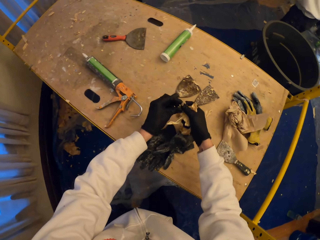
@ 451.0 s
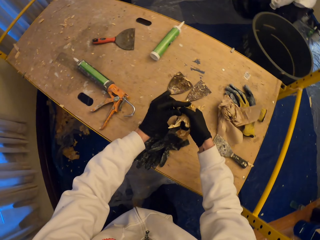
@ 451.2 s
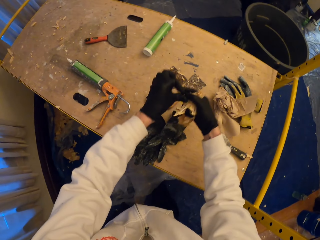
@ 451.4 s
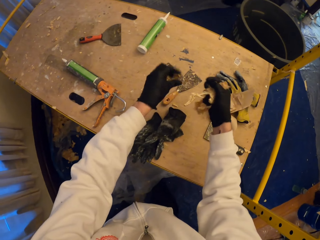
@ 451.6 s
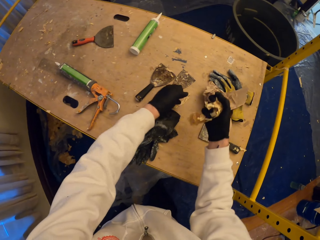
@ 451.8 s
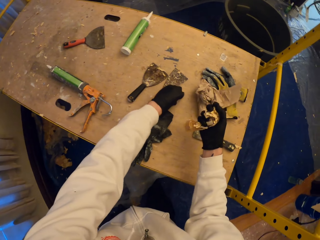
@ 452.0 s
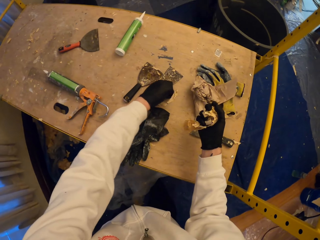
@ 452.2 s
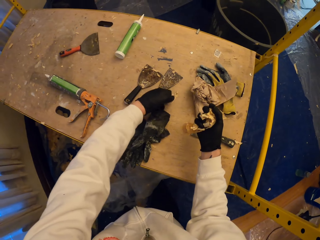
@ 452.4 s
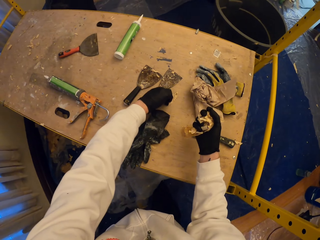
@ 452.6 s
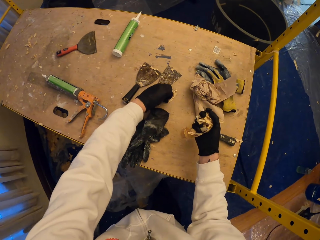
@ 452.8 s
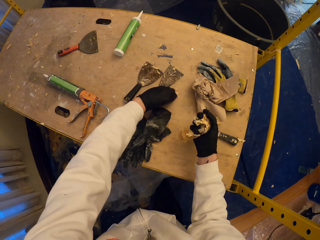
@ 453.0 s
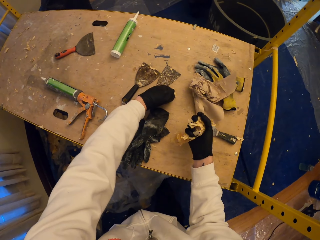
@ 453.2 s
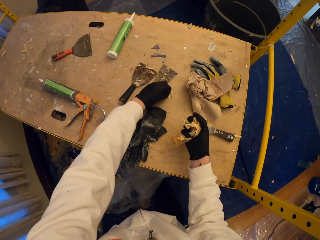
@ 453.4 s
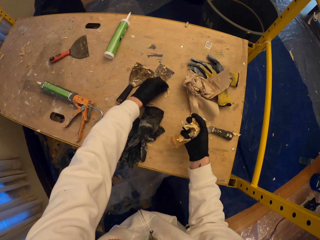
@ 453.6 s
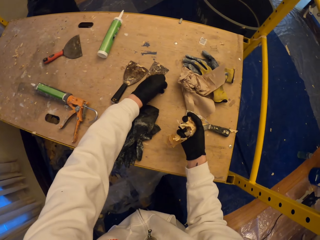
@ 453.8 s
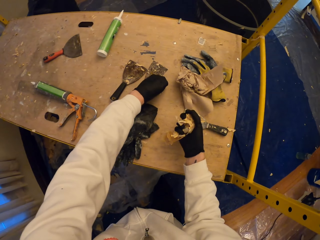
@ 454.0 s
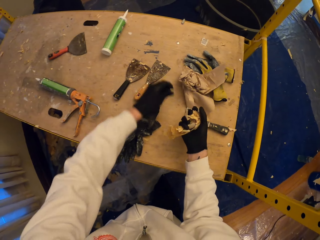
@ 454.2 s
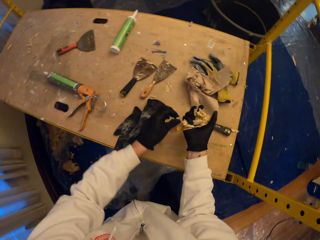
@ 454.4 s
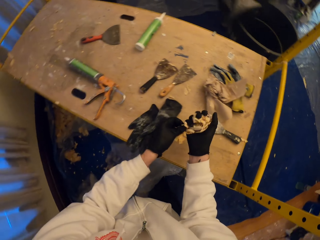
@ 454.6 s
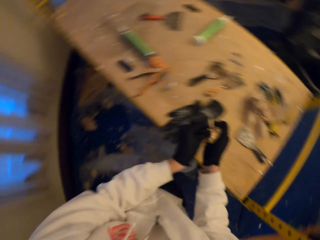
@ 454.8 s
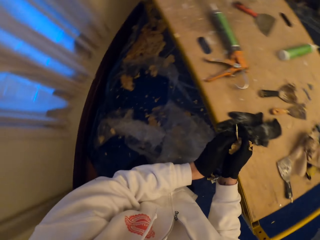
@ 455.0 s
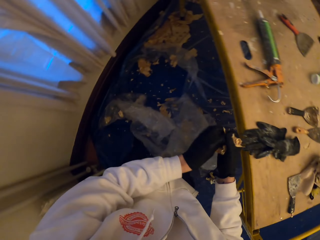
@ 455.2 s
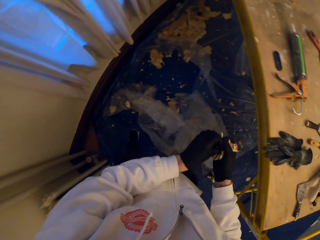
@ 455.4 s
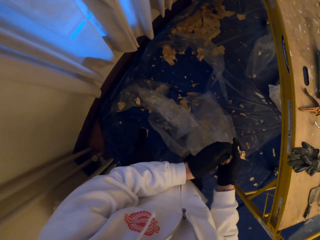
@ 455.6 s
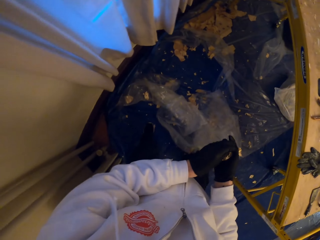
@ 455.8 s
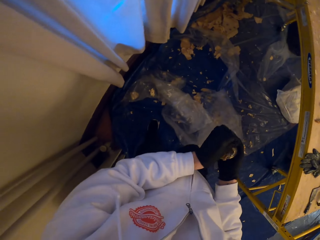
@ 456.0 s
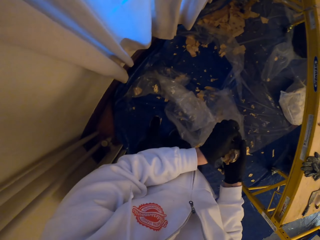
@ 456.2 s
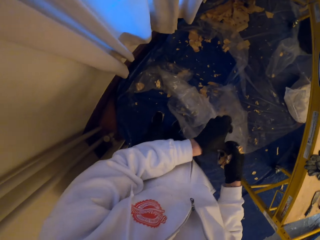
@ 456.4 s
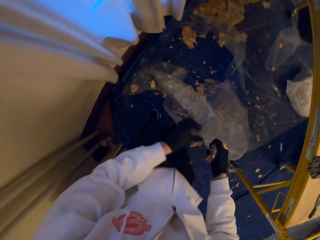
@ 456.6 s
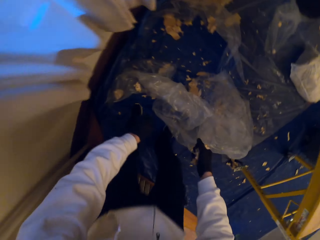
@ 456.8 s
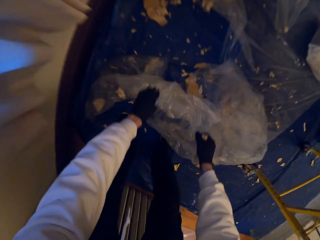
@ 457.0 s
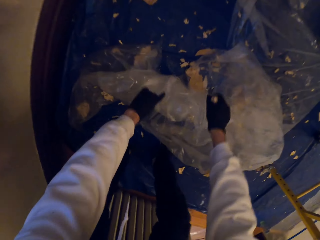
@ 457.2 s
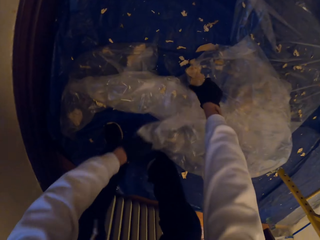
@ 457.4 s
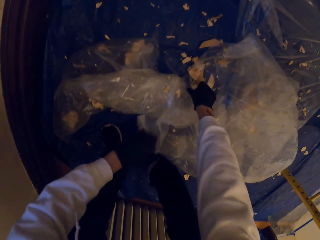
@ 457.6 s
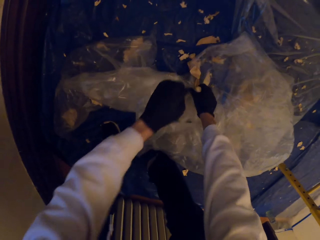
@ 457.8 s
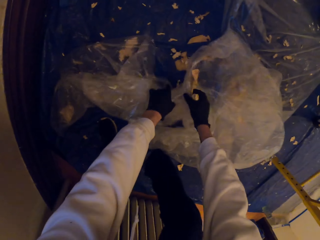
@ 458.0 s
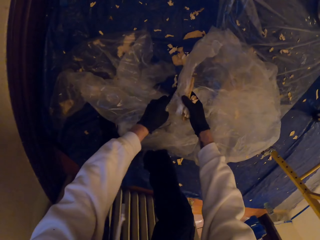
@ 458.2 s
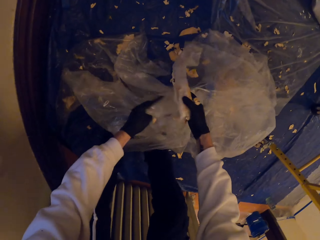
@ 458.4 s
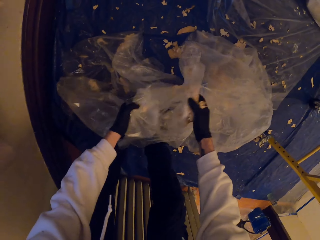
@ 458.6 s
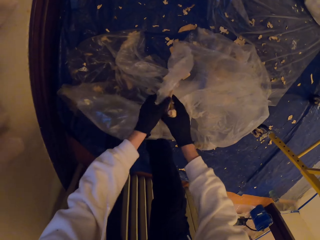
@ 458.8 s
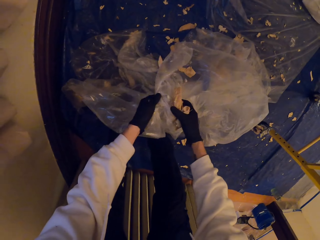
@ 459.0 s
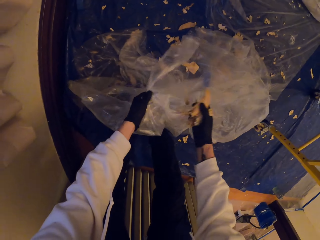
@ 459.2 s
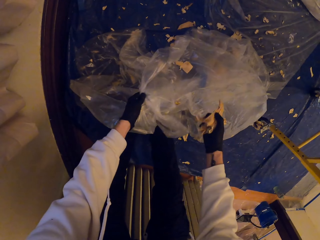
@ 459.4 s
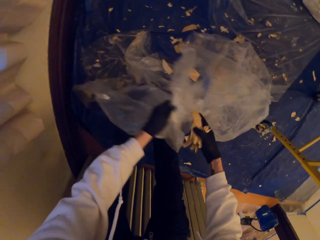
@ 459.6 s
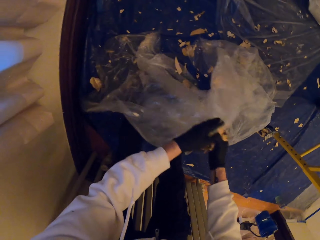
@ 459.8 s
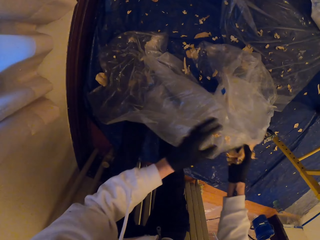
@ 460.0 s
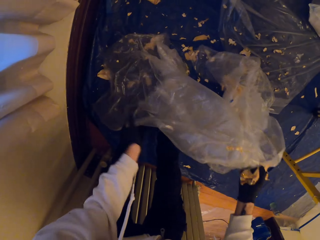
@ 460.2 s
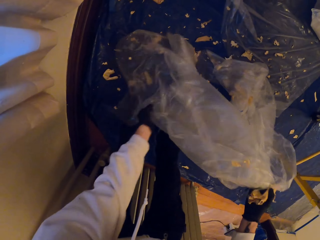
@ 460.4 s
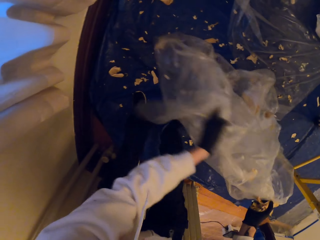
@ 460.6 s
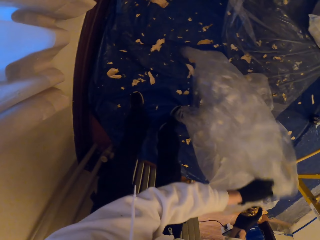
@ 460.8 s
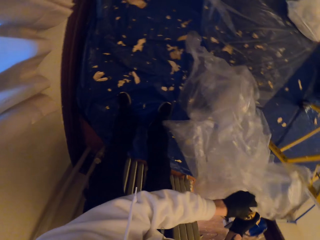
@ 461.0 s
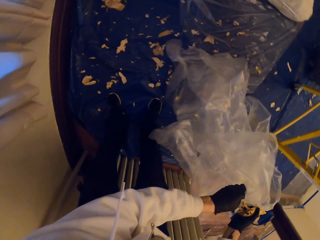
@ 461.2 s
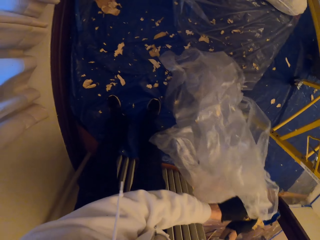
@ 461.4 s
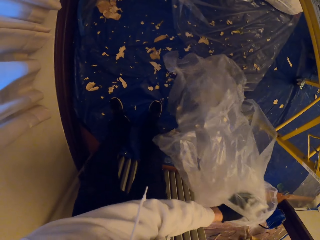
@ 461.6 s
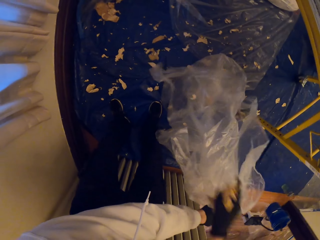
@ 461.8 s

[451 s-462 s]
The camera wearer picks wood shavings on the scaffold. They stare down. They look around. They inspect a paper. They touch the dustbin.

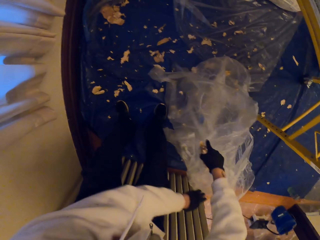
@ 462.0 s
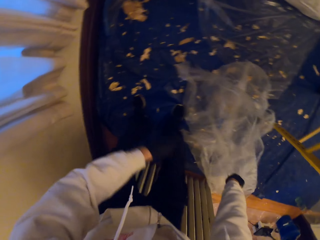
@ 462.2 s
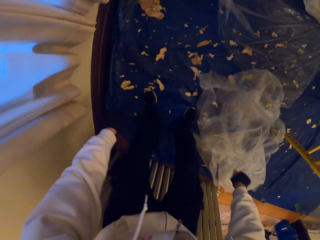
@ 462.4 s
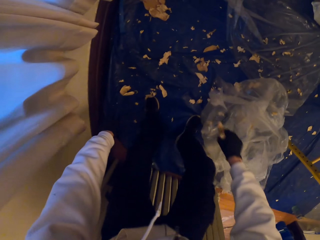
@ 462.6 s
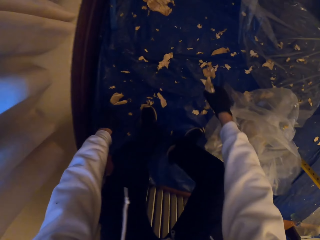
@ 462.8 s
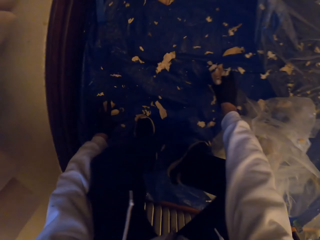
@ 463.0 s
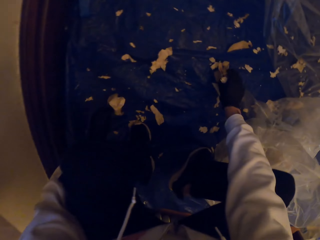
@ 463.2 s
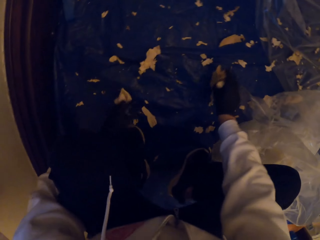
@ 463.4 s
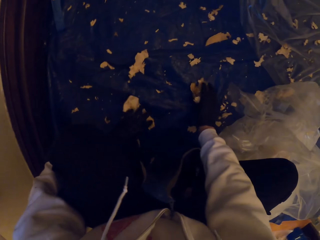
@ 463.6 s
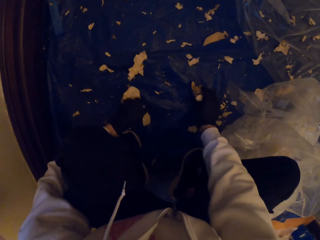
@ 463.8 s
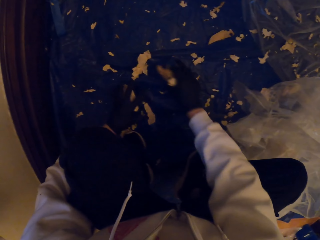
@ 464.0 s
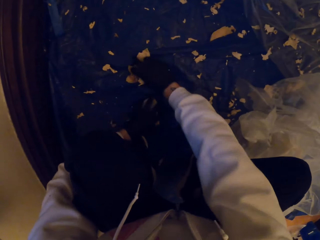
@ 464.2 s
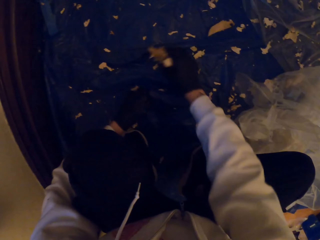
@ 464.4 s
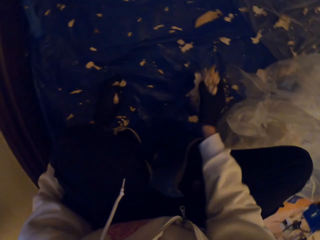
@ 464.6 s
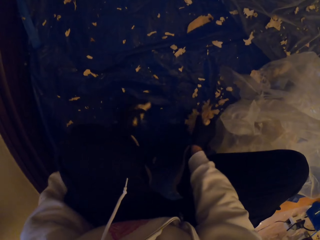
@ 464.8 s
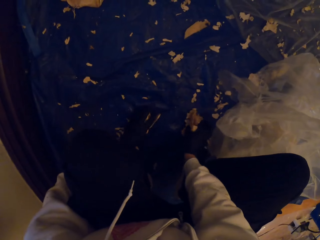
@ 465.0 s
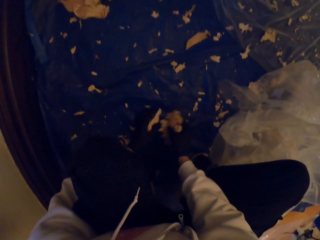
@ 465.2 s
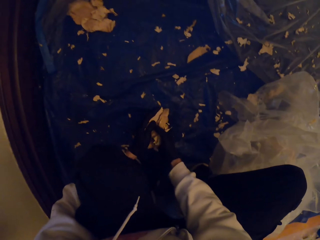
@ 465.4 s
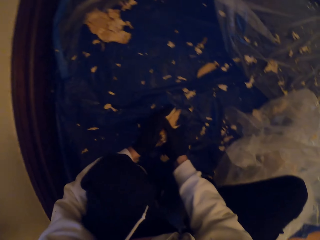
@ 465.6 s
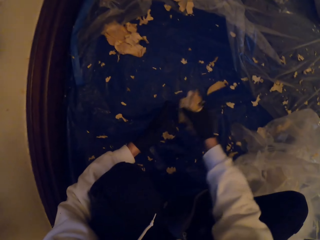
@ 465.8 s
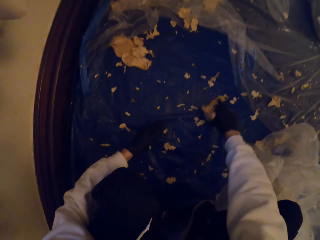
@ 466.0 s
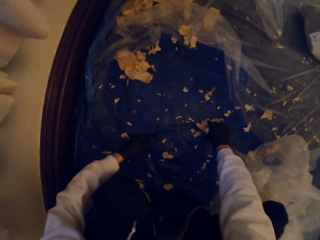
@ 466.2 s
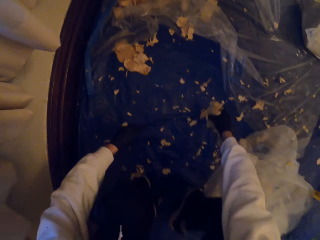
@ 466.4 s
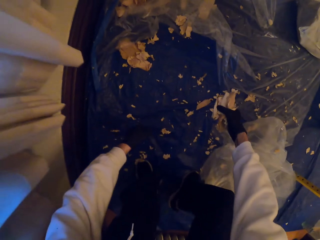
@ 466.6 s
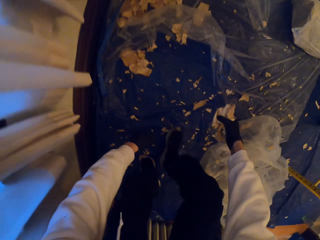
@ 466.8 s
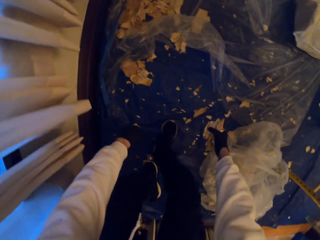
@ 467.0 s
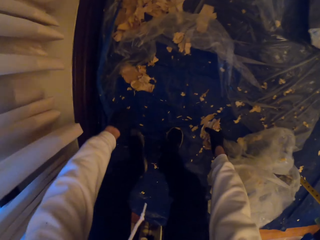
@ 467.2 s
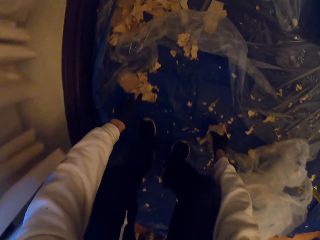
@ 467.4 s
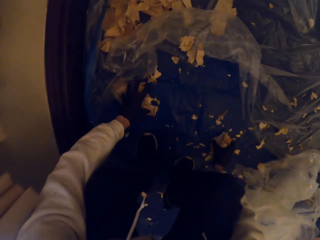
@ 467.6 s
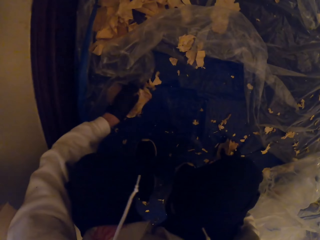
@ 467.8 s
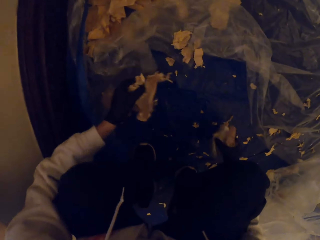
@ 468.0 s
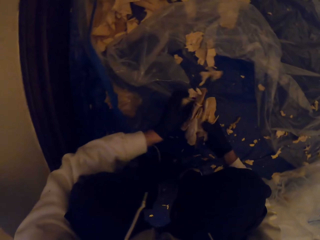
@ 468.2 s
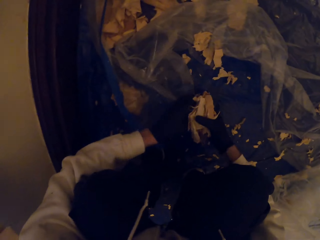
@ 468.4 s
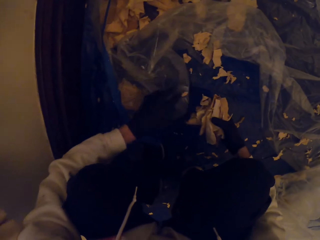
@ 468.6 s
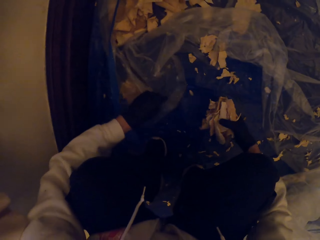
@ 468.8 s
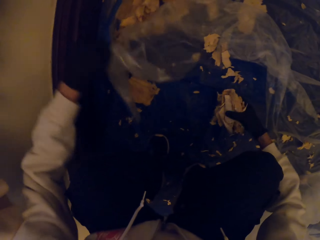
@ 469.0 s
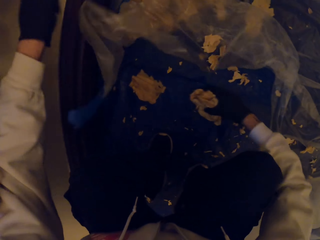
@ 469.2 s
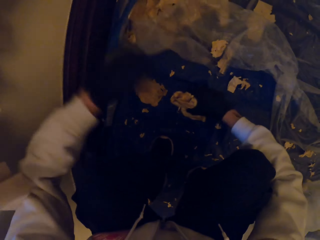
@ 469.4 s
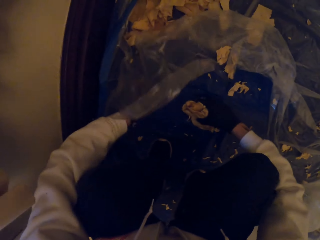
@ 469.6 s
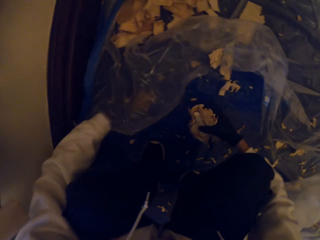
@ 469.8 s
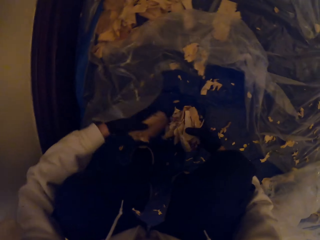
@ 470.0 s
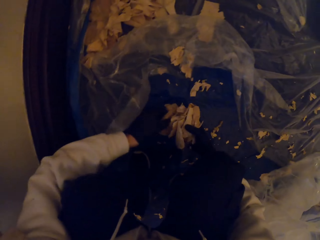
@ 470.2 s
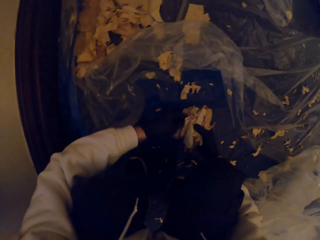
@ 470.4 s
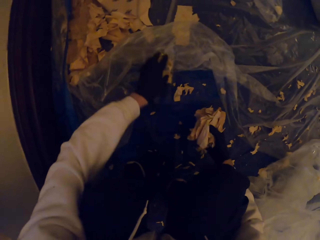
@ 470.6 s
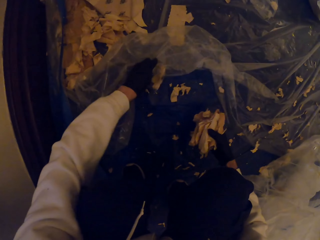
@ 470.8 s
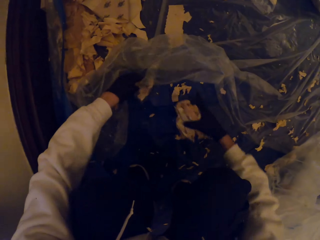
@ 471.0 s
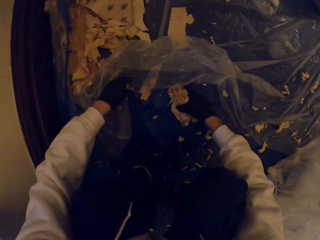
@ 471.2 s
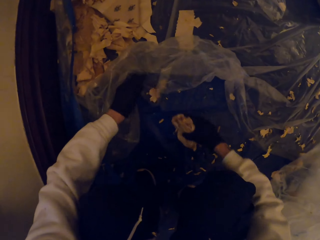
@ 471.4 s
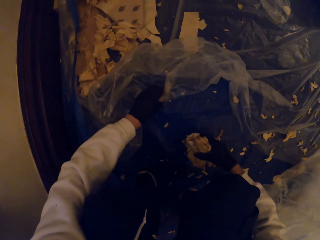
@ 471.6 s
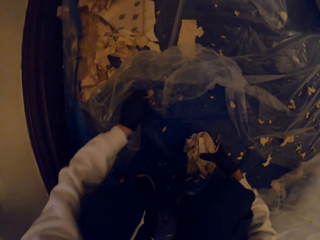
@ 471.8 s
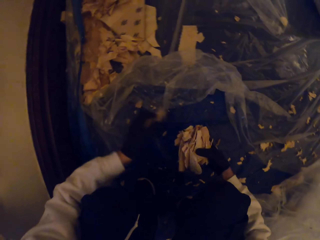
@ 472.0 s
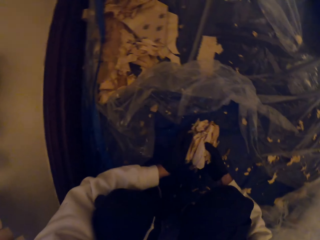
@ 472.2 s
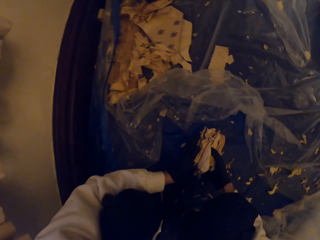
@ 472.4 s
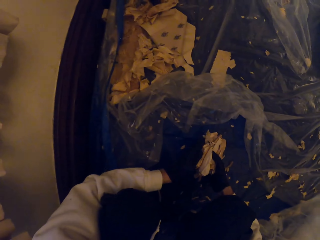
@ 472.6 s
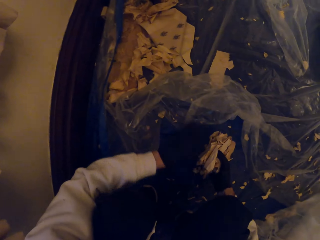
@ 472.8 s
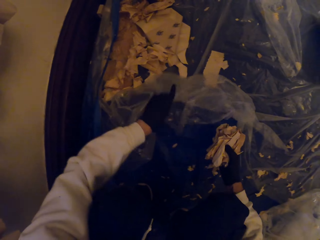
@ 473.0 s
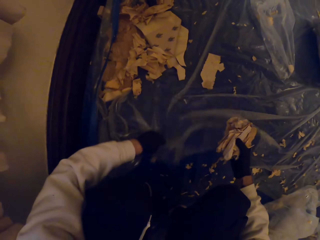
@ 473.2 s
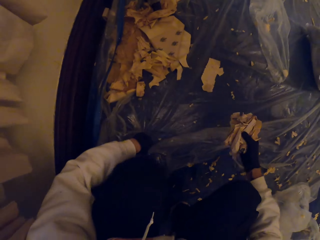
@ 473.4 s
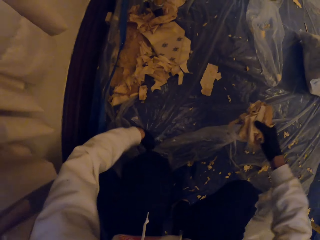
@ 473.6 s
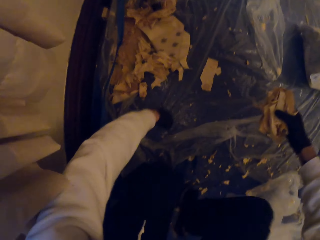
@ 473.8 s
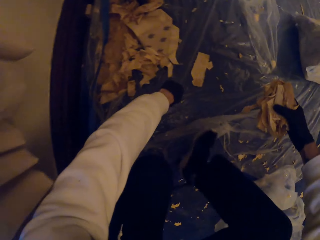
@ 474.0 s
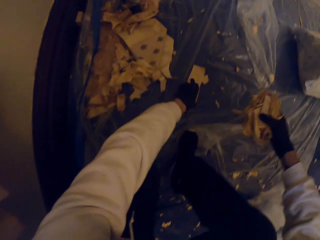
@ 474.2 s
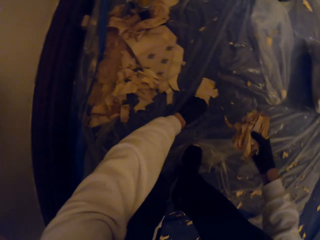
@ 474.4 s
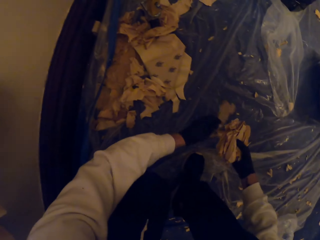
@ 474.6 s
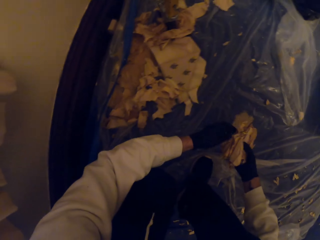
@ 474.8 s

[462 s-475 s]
The camera wearer picks wood shavings on the floor. They hold the paper.
